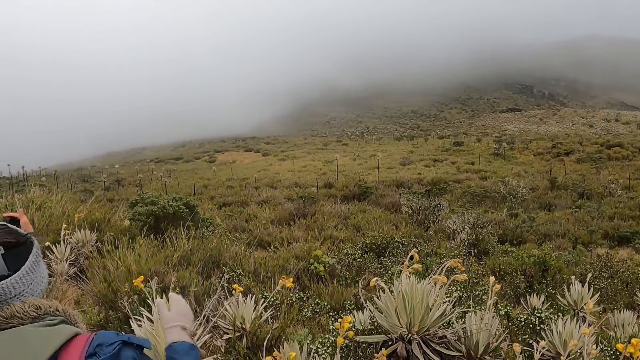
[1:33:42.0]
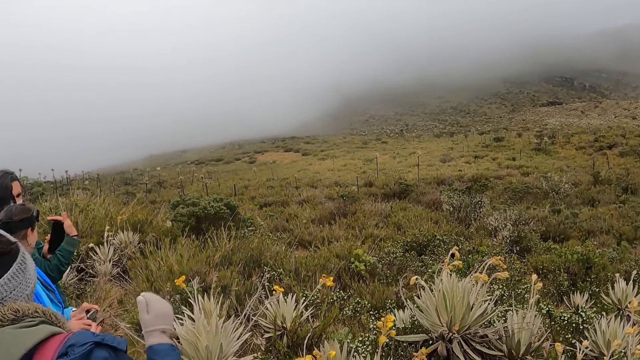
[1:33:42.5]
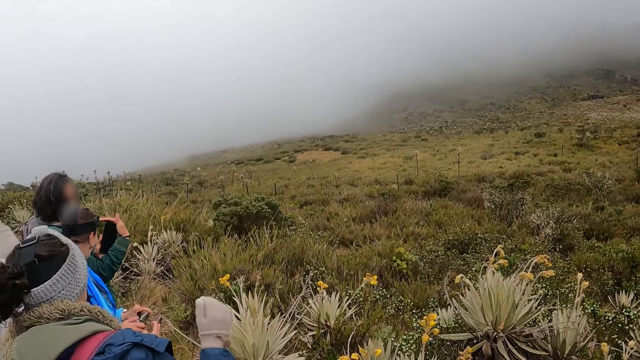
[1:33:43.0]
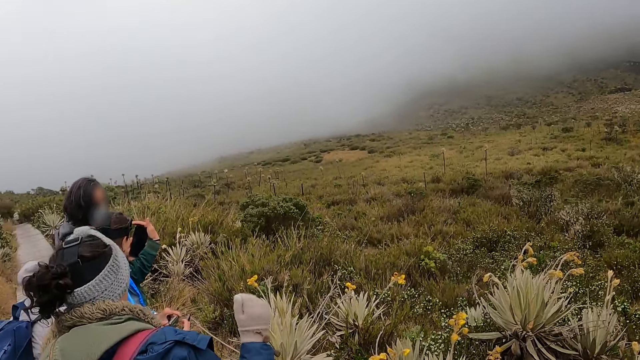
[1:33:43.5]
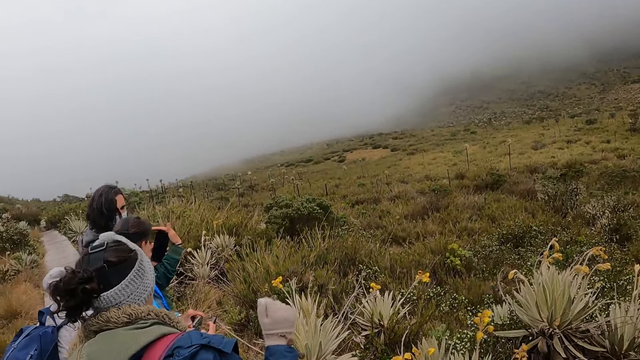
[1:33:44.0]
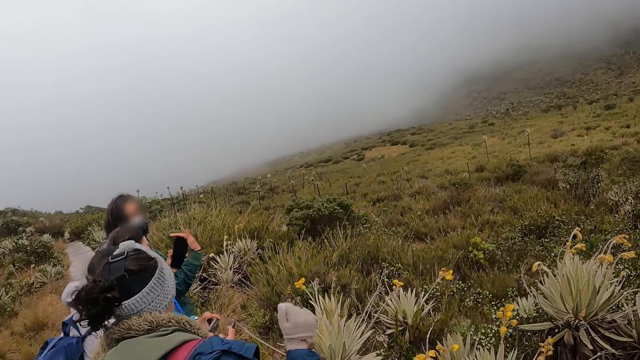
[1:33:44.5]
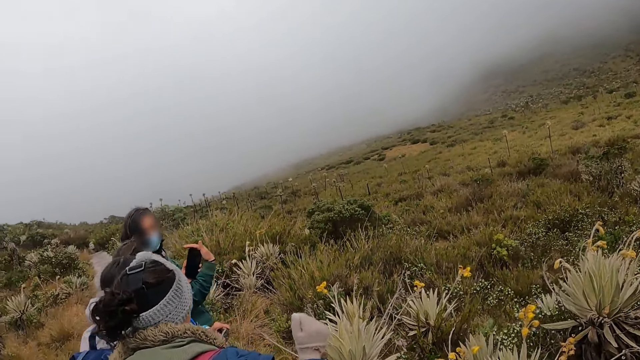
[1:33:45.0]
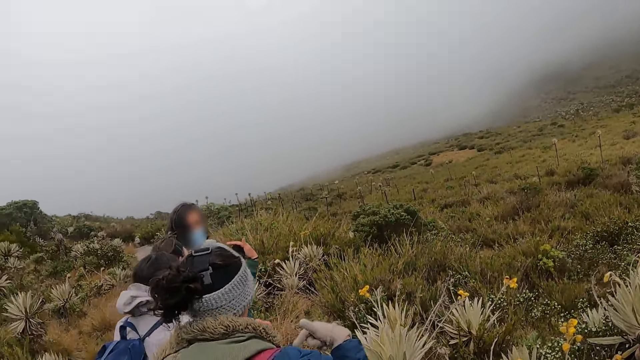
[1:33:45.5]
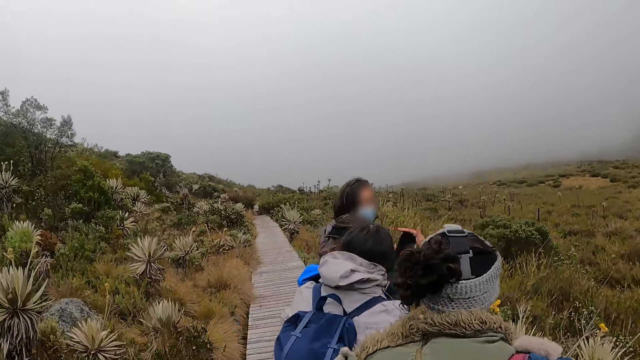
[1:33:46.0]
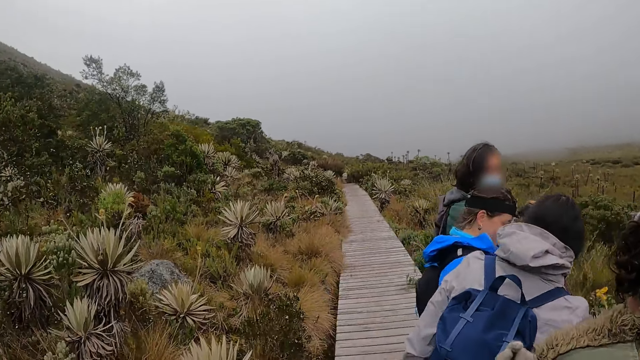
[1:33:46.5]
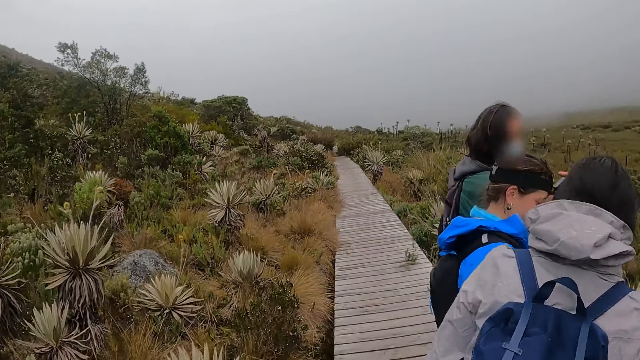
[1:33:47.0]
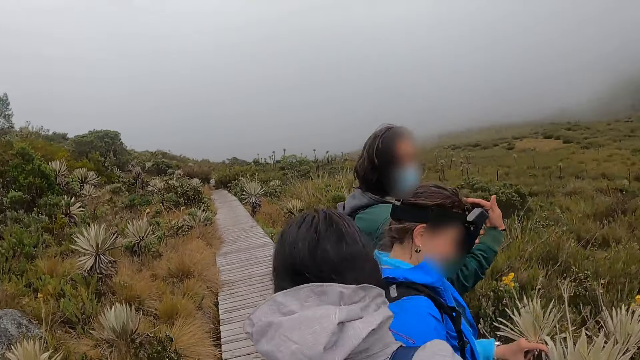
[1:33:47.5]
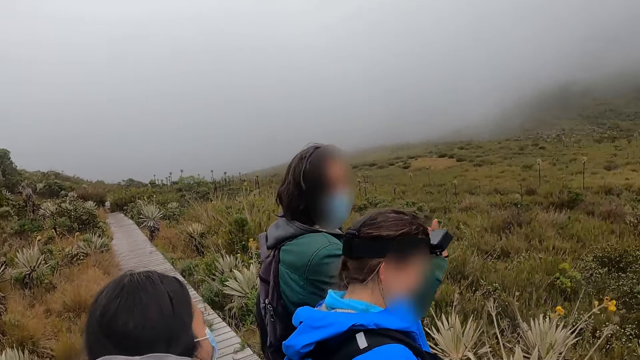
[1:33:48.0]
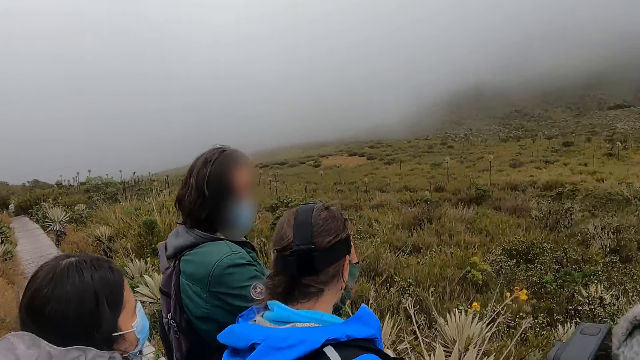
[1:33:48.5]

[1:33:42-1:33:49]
A man shows a lady something from the phone. A woman operates a phone.

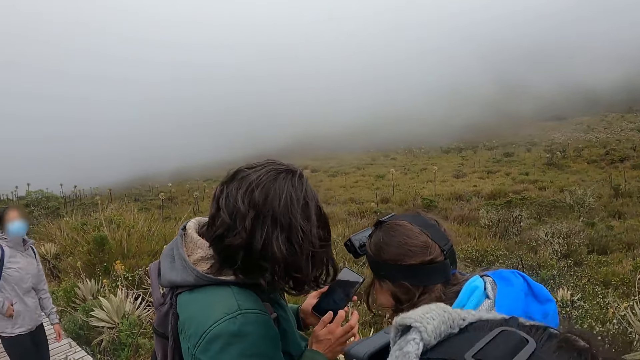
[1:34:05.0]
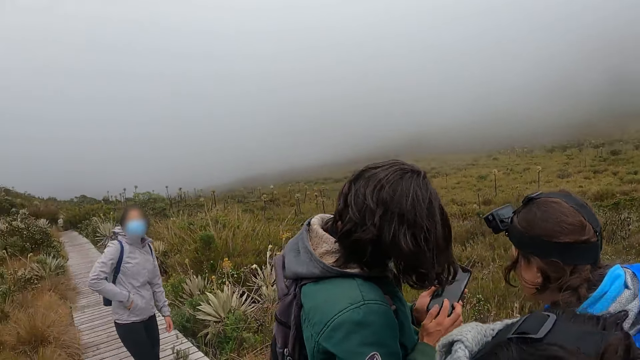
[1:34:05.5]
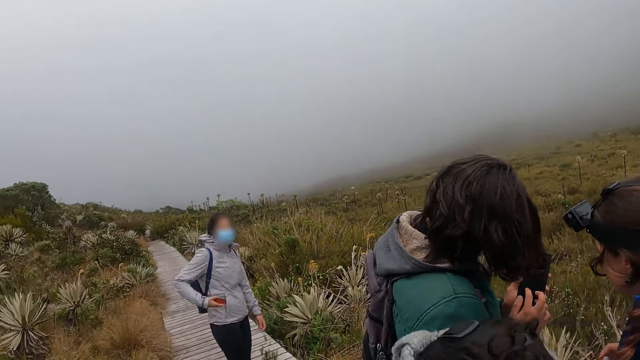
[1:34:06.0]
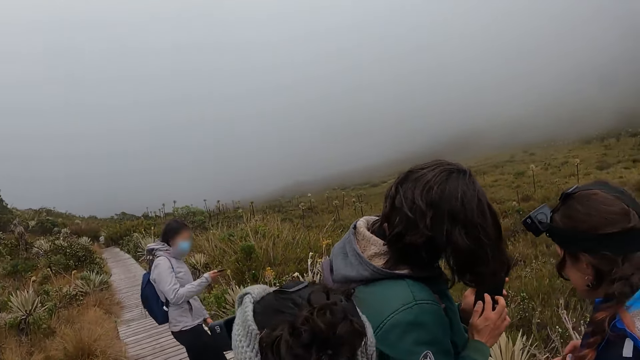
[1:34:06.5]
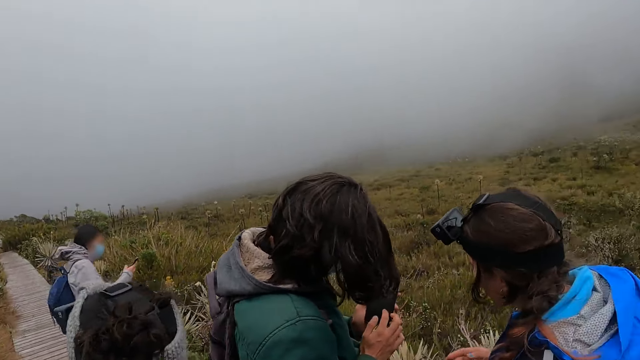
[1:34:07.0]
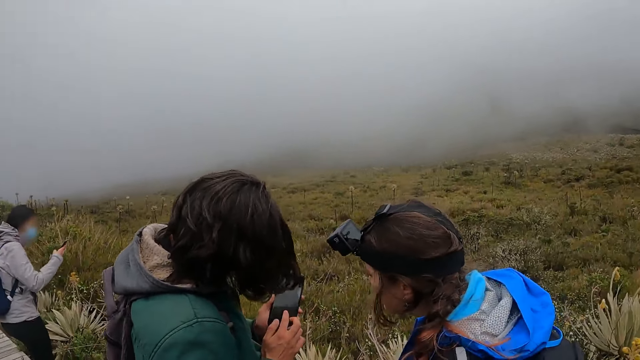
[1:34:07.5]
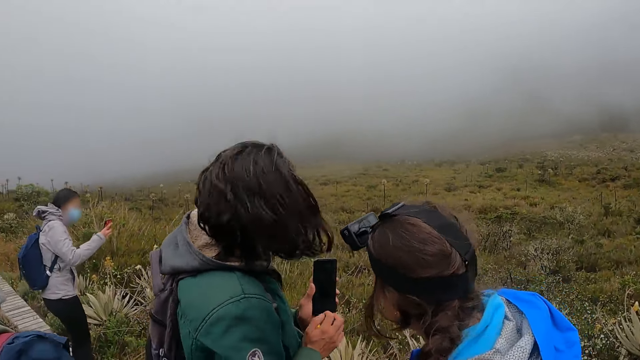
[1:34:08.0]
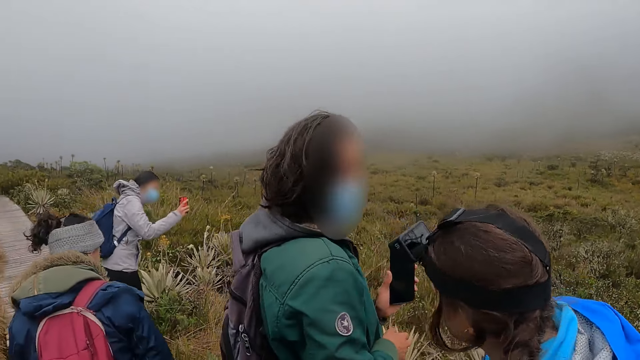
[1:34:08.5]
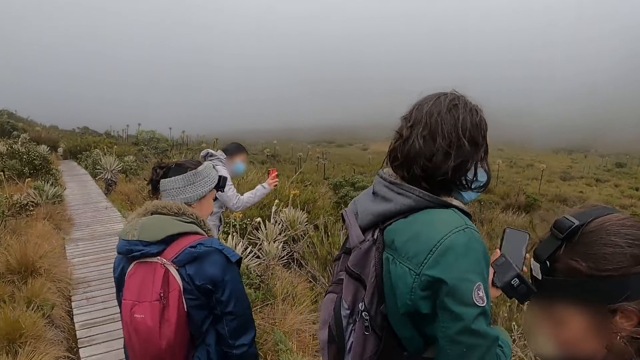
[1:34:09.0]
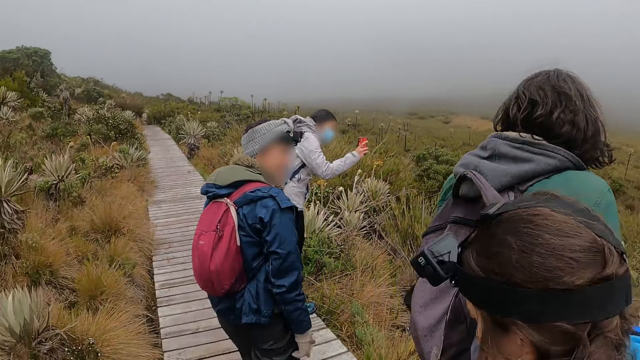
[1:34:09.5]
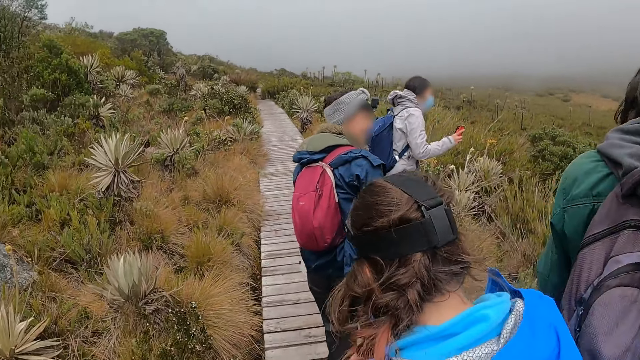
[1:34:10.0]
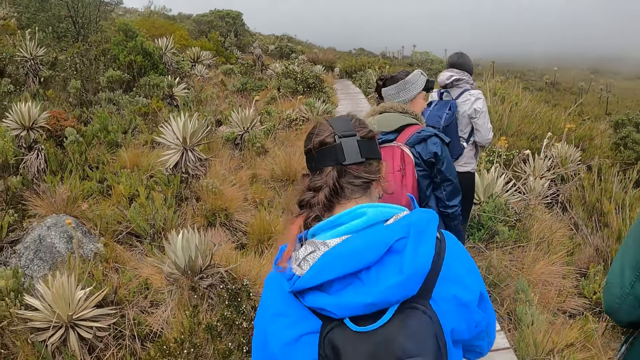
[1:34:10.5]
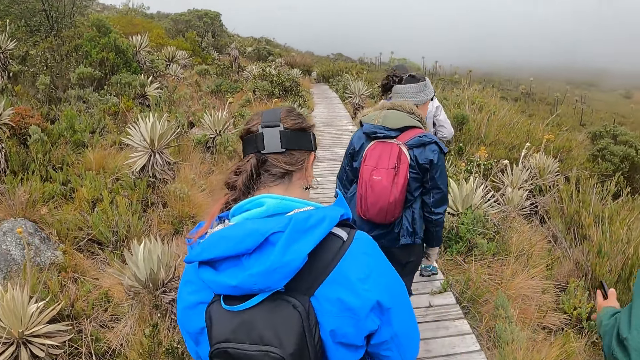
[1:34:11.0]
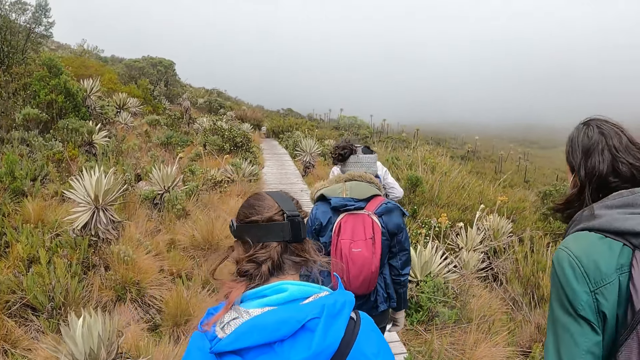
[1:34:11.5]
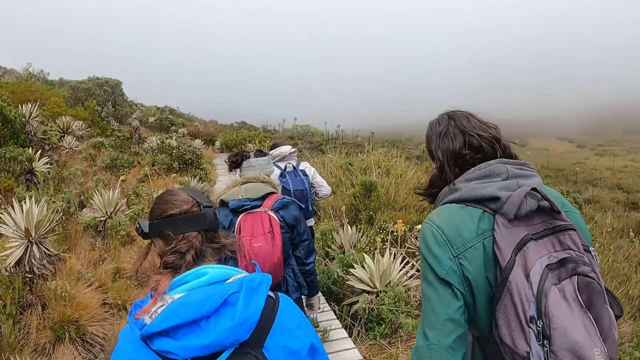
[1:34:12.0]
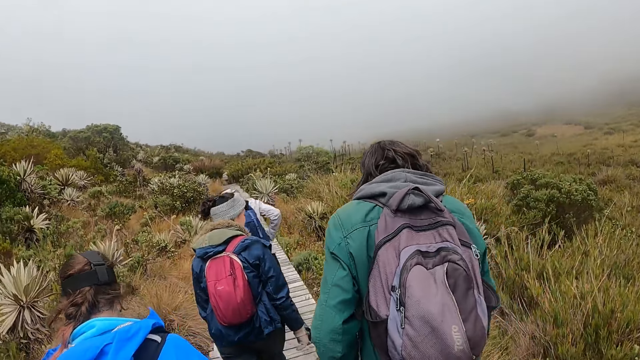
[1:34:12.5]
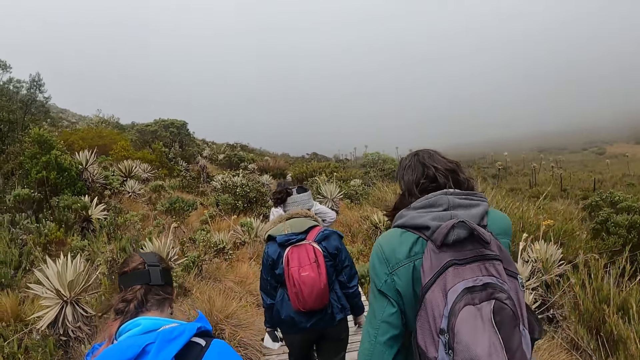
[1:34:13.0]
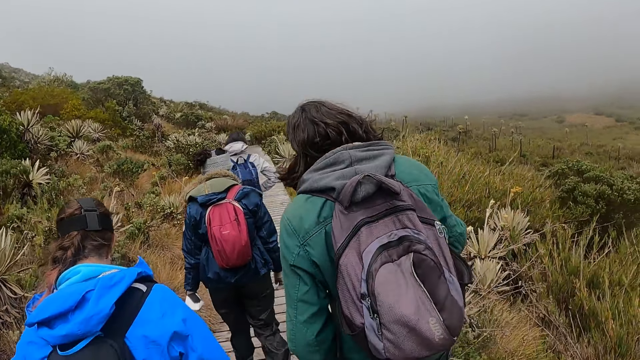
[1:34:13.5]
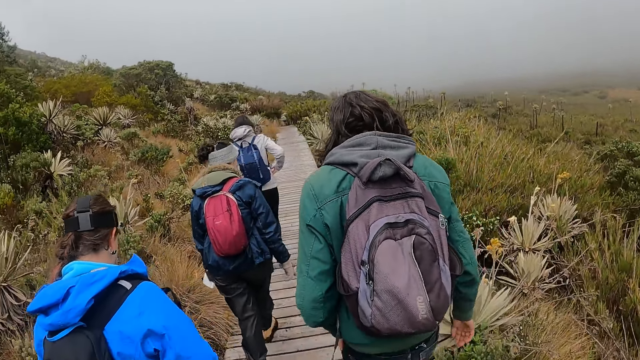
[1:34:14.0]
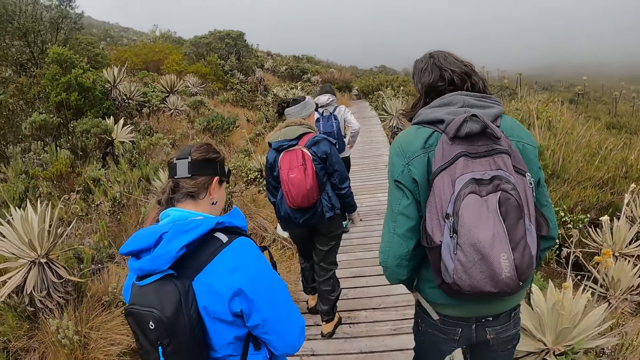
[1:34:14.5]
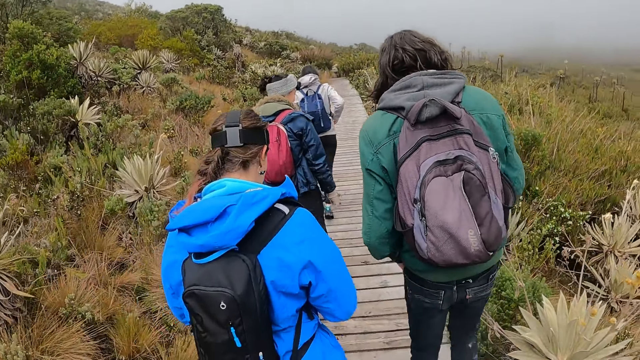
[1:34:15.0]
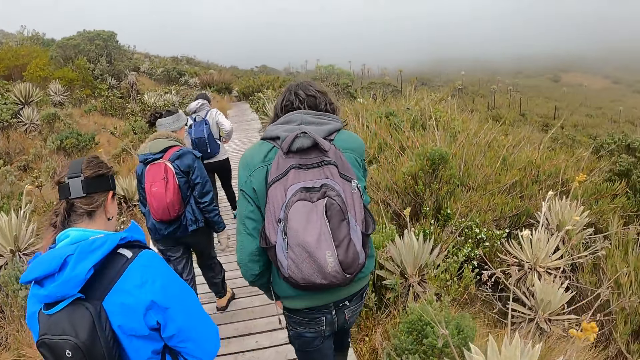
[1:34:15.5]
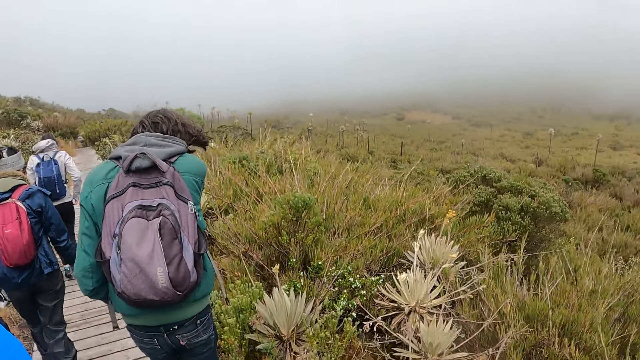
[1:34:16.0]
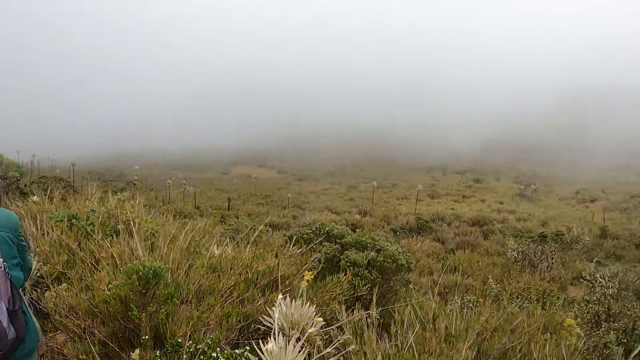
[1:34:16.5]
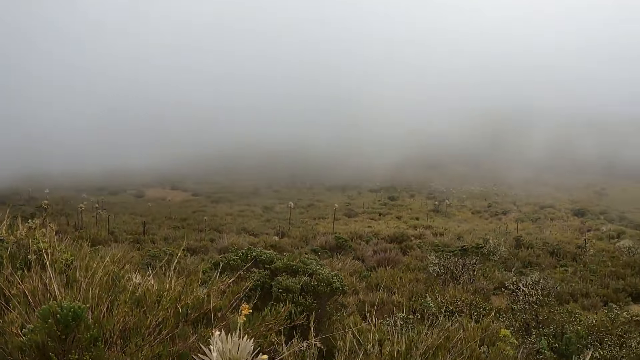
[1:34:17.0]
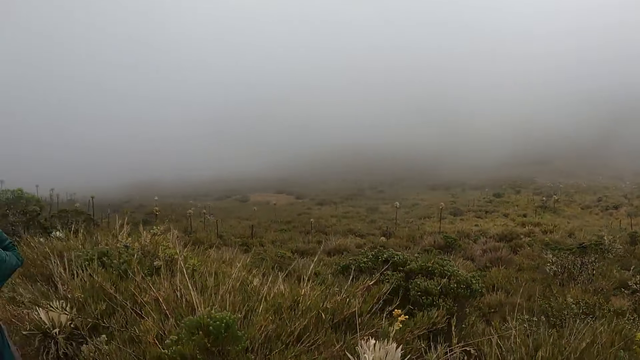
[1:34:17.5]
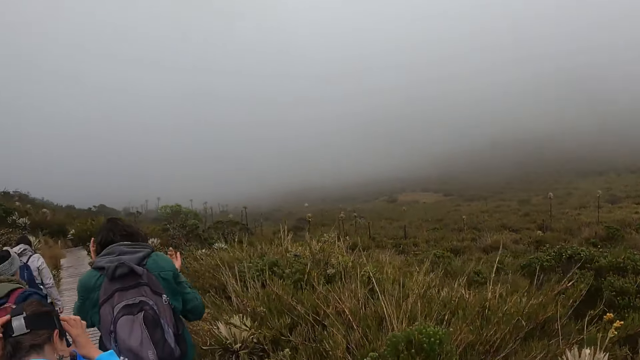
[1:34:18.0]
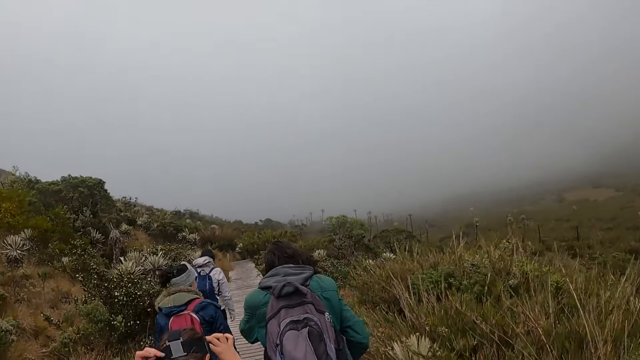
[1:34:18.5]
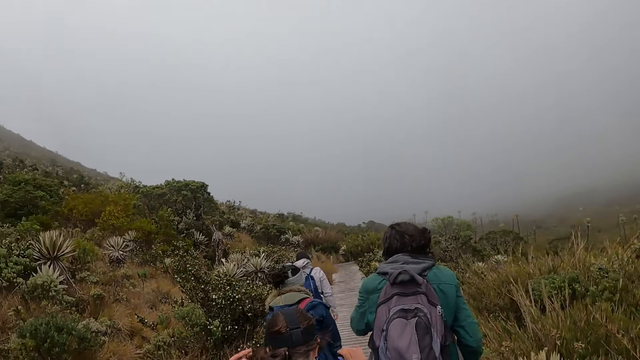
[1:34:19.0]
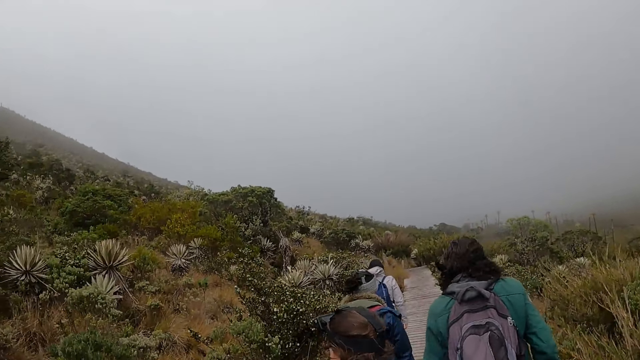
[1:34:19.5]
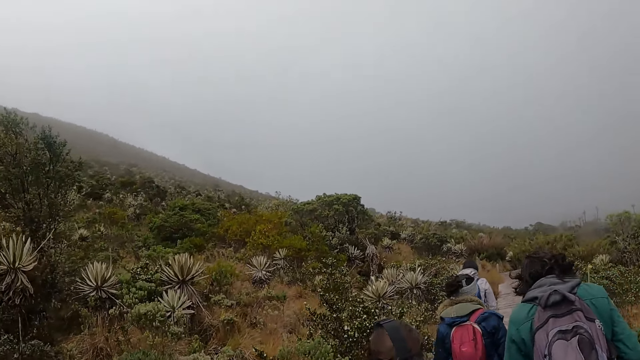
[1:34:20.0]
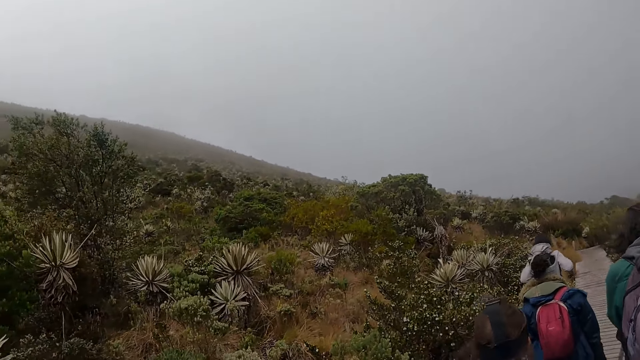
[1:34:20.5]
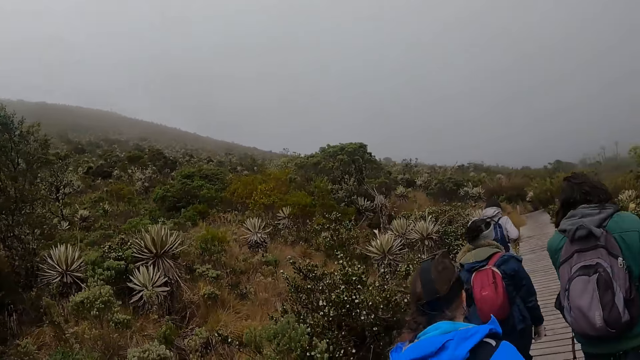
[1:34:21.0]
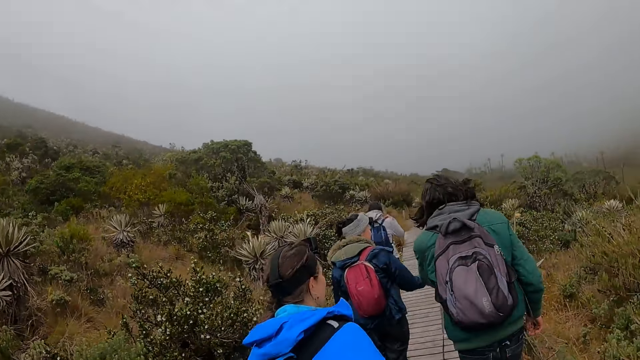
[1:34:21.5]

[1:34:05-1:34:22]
A lady removes the phone from the pocket. The lady operates the phone and takes the photos with her phone.
